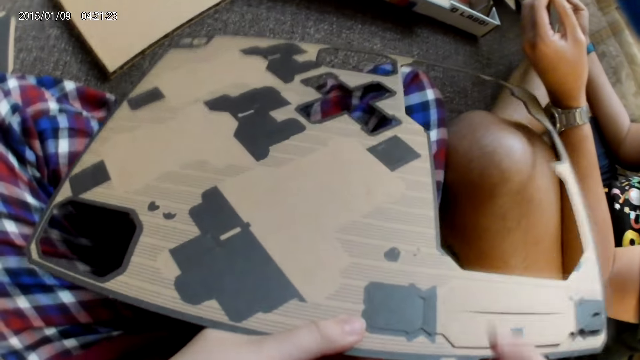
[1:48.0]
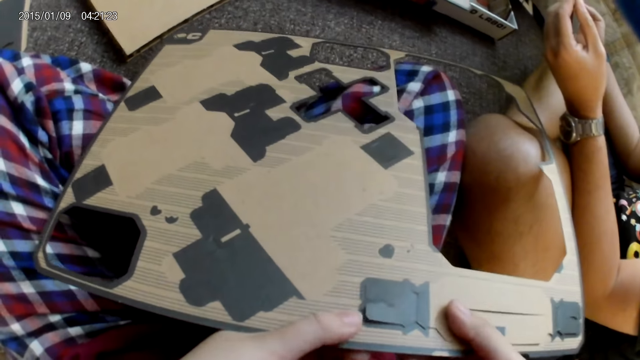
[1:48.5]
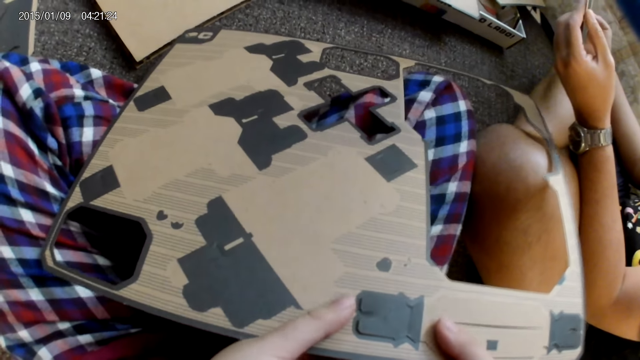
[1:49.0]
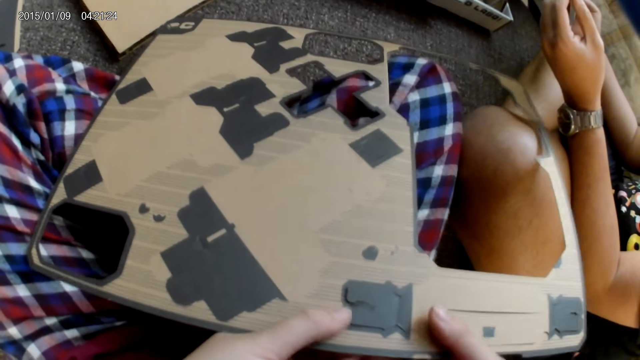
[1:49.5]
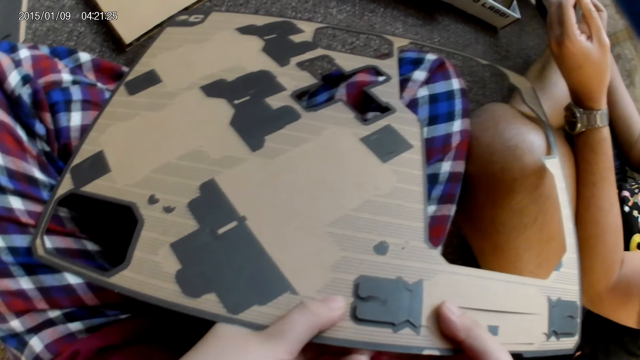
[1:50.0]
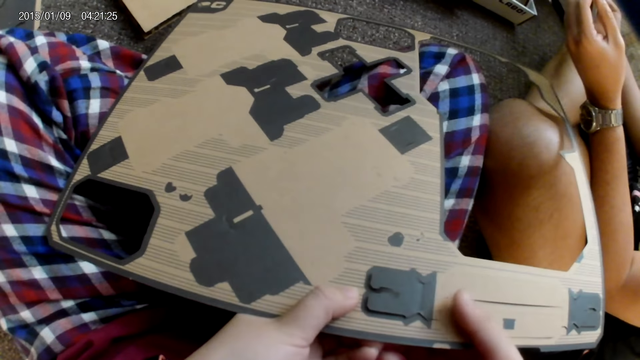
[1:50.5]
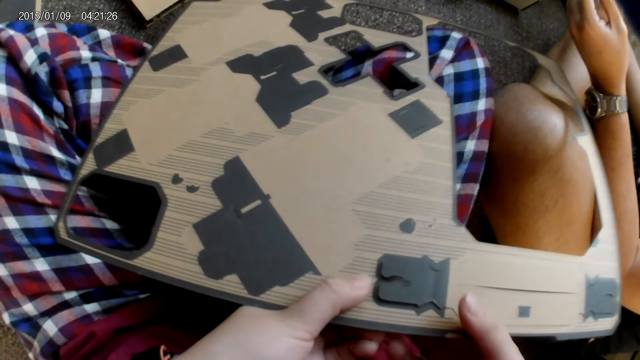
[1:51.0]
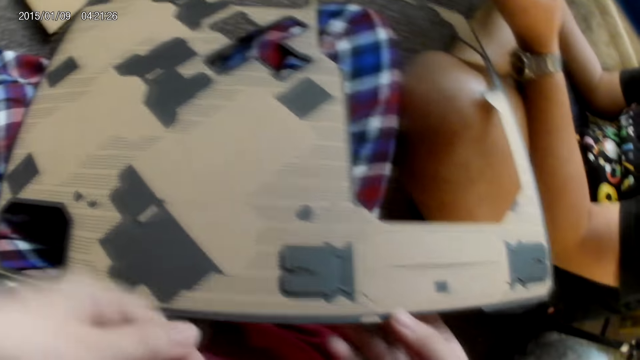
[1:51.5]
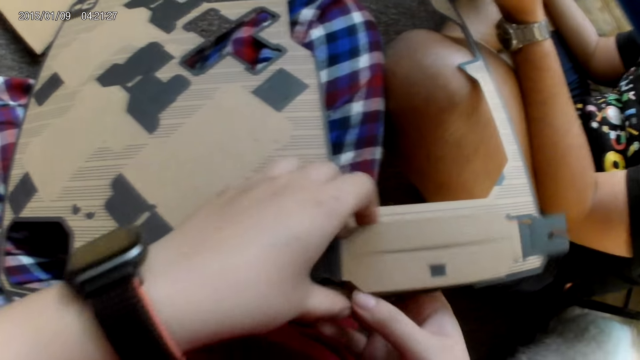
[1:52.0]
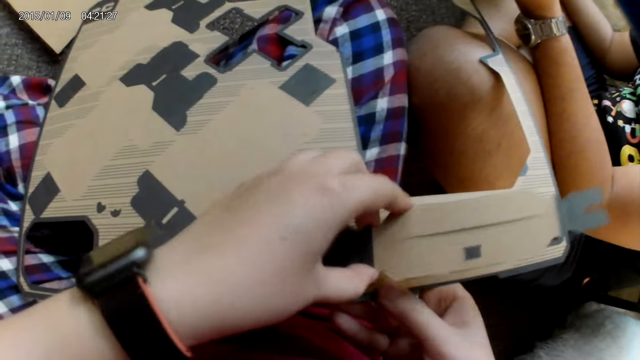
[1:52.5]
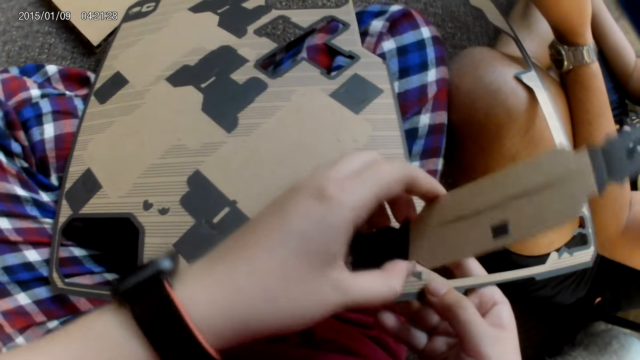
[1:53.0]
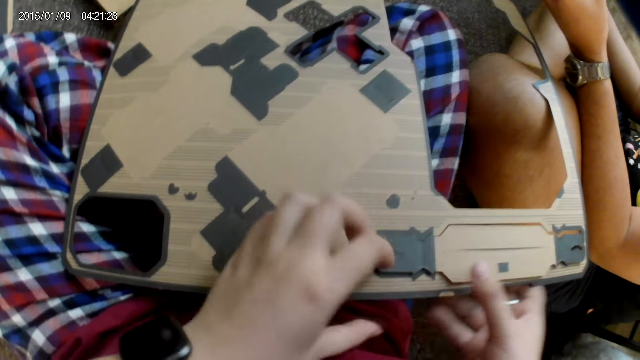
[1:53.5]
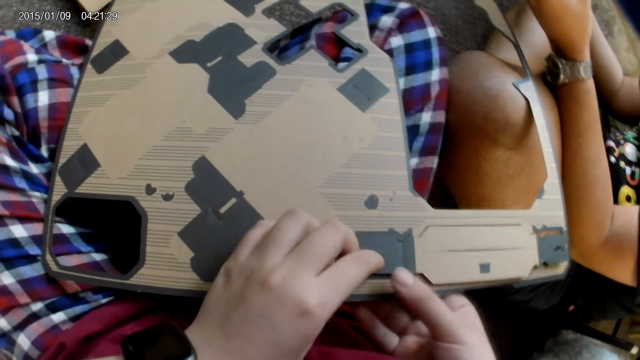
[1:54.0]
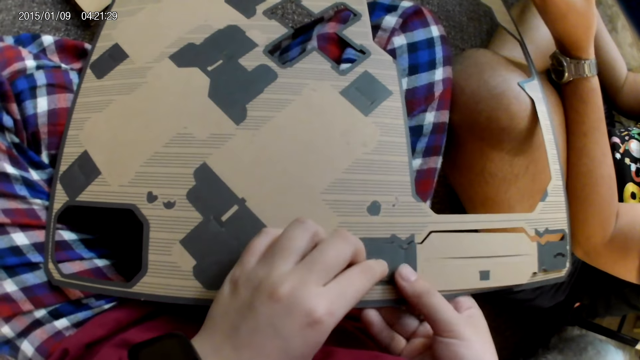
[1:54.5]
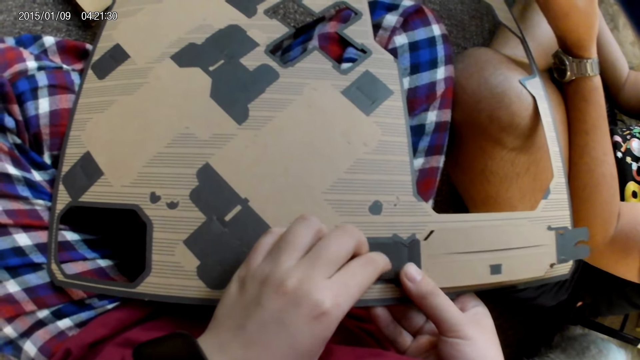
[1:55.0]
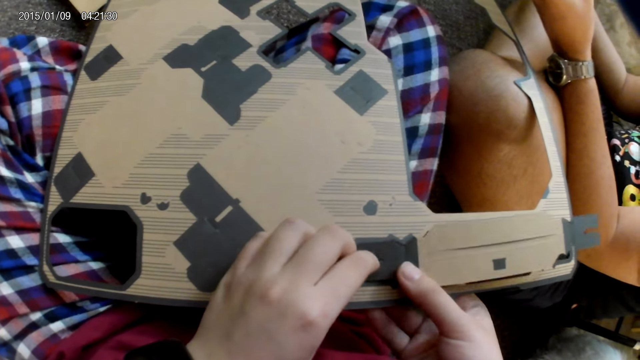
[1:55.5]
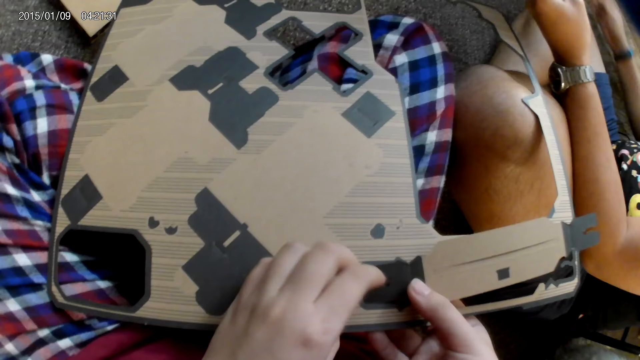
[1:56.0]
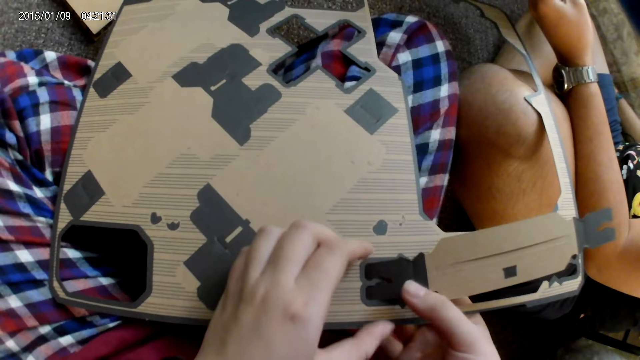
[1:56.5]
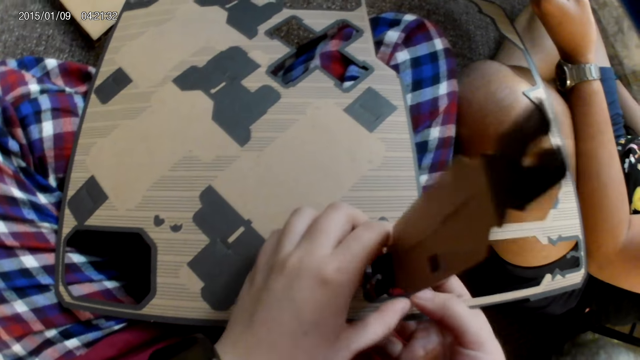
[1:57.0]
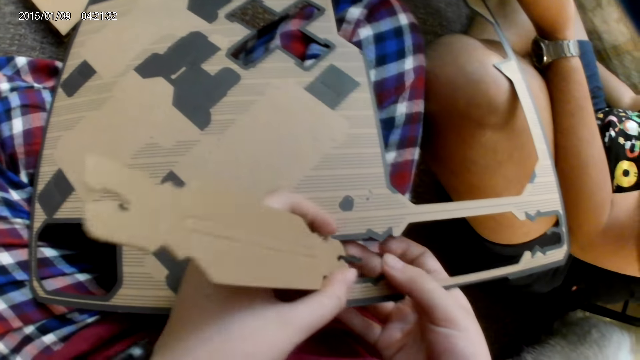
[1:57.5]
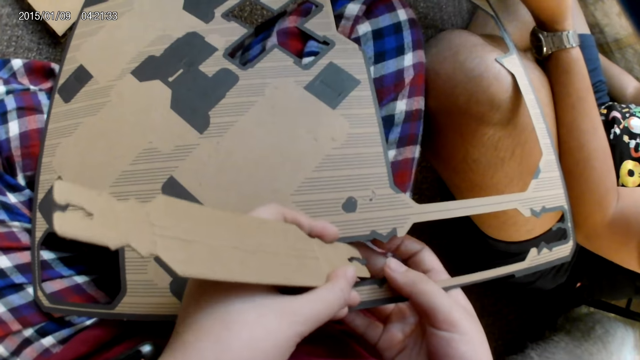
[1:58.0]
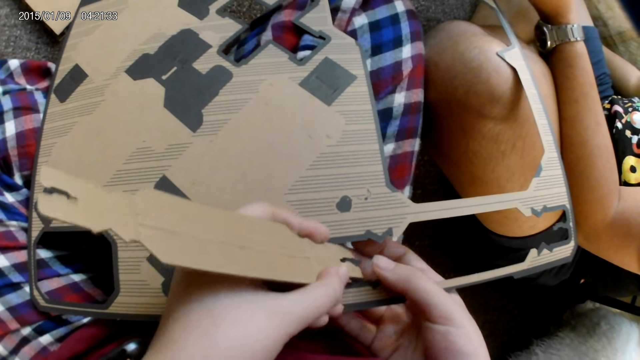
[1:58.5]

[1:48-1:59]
The camera wearer presses a part of a cardboard piece with both hands. She holds a part of the cardboard piece with her left hand. She presses a part of the cardboard piece with both hands. A man holds a game controller with his right hand, plays the cardbox game, and holds the cardboard piece with his left hand.

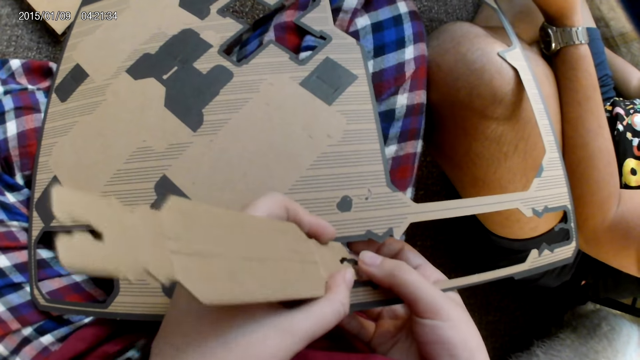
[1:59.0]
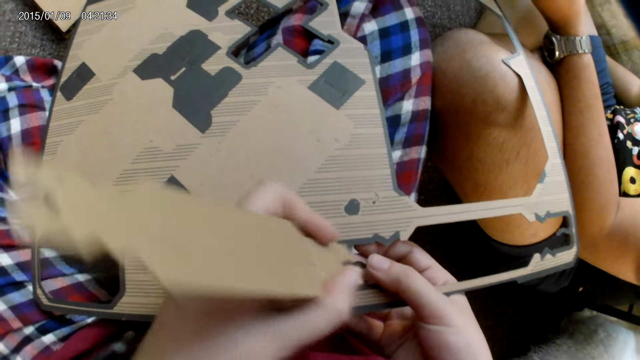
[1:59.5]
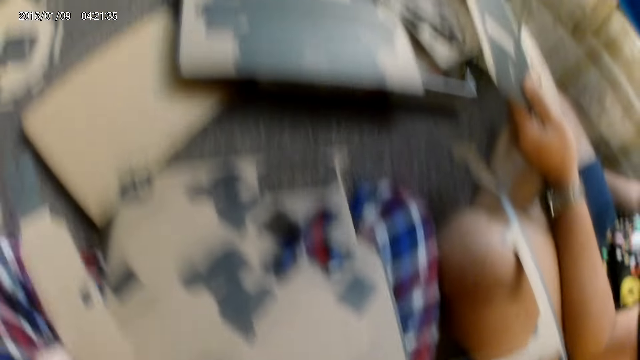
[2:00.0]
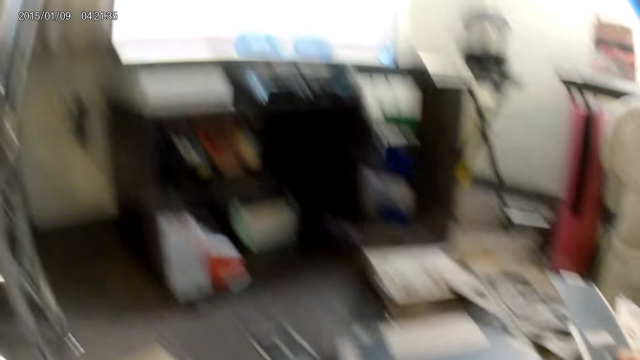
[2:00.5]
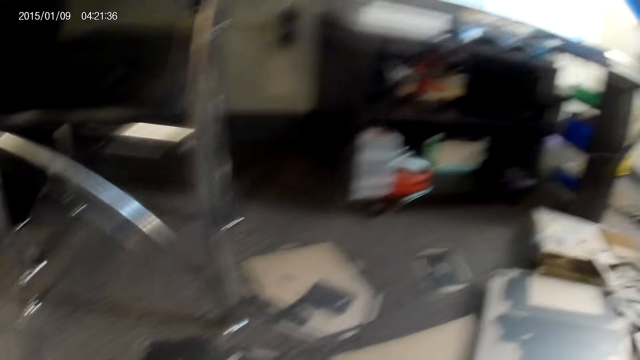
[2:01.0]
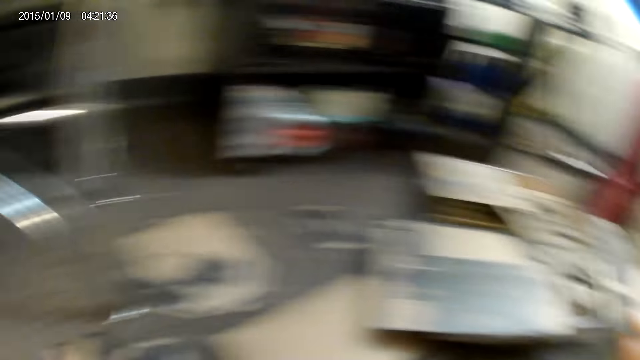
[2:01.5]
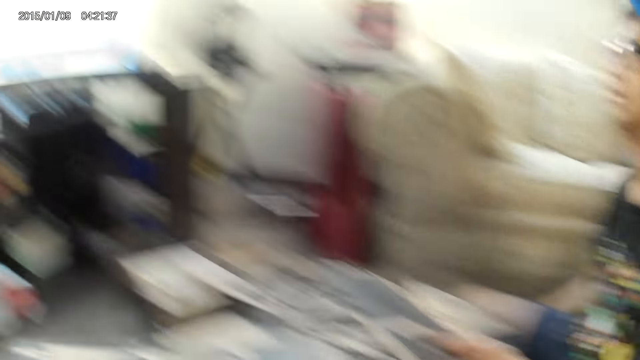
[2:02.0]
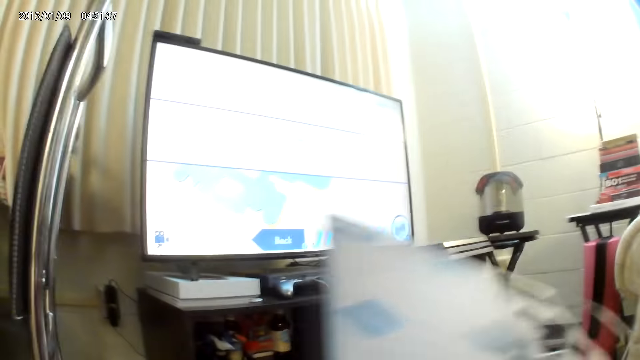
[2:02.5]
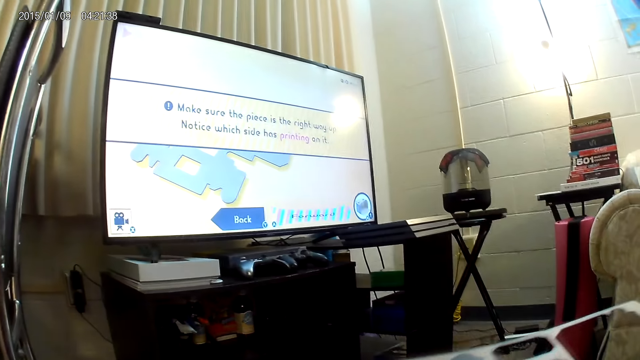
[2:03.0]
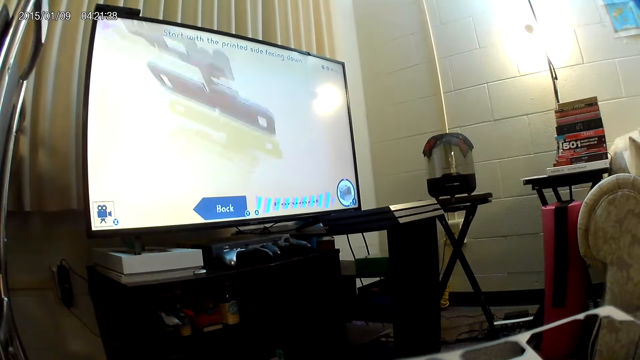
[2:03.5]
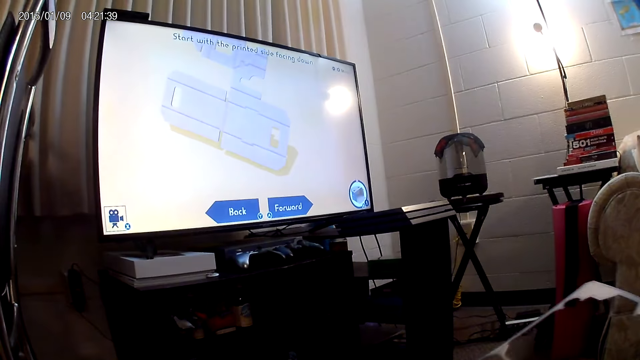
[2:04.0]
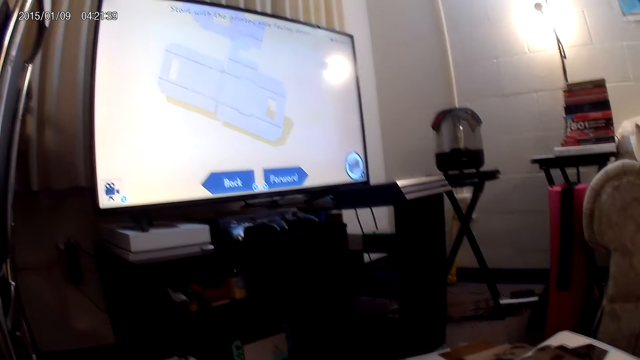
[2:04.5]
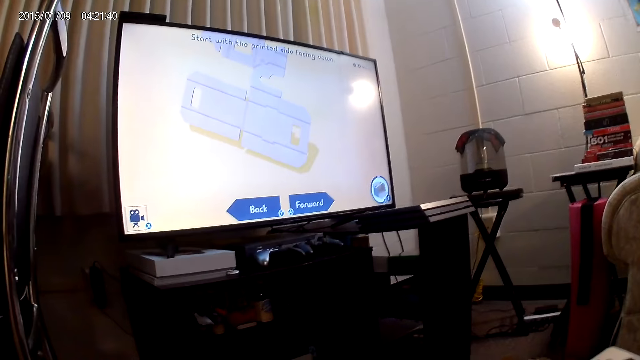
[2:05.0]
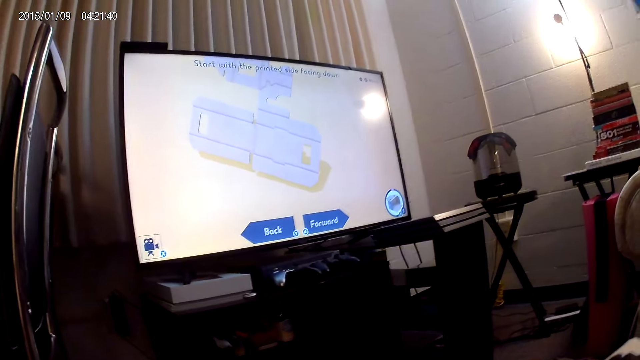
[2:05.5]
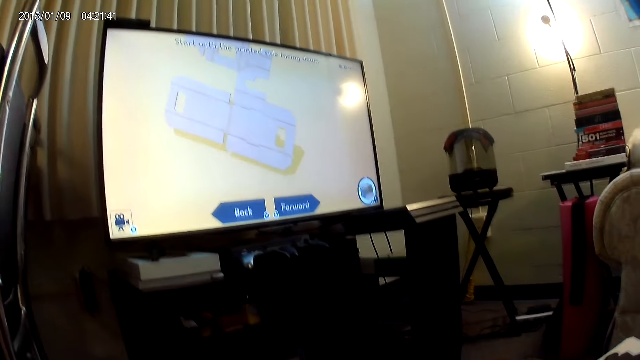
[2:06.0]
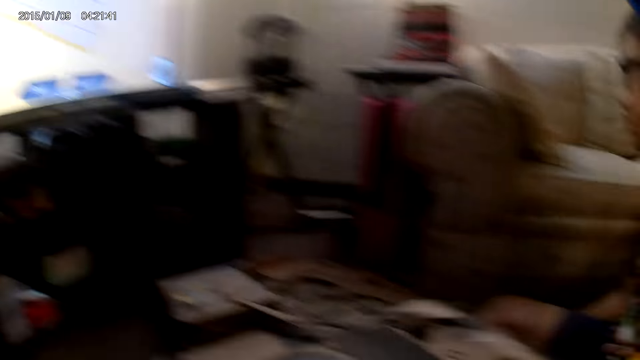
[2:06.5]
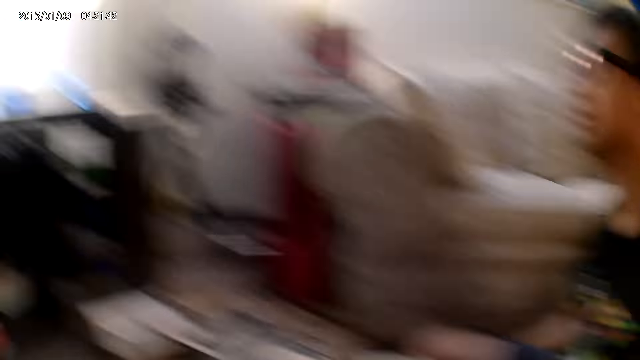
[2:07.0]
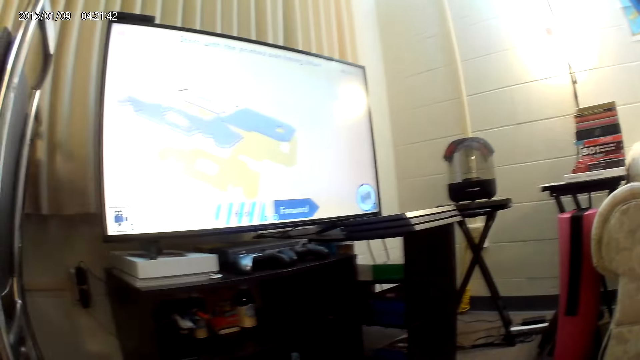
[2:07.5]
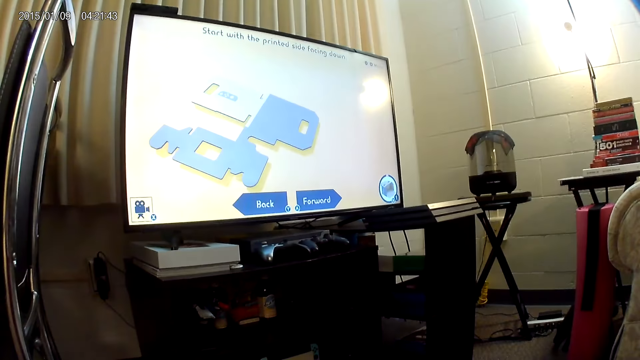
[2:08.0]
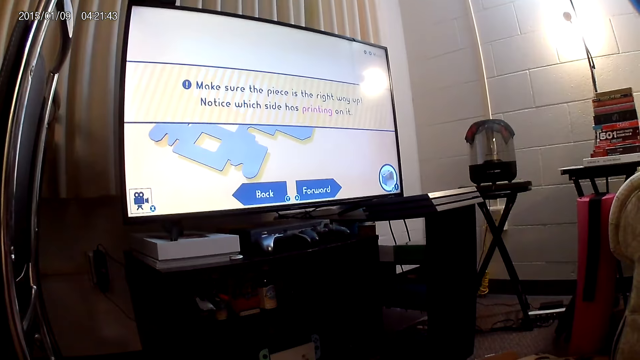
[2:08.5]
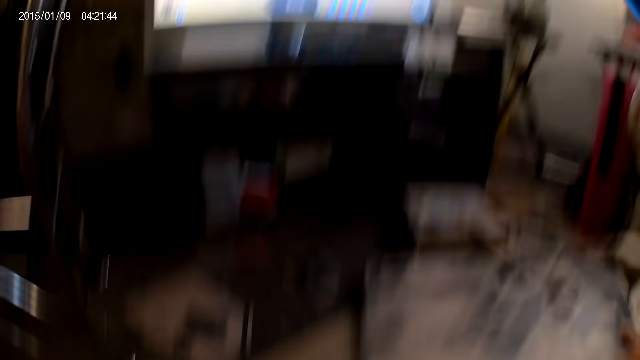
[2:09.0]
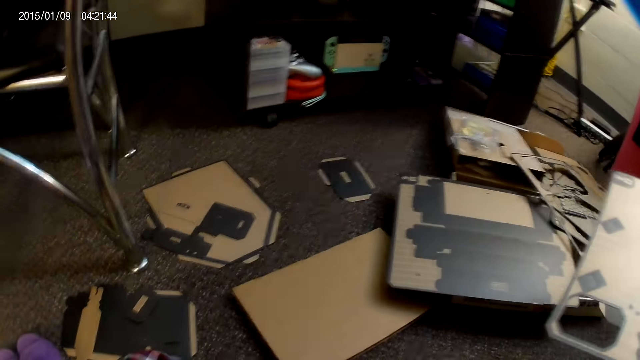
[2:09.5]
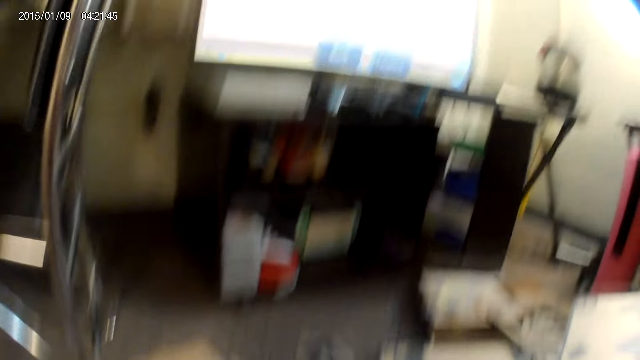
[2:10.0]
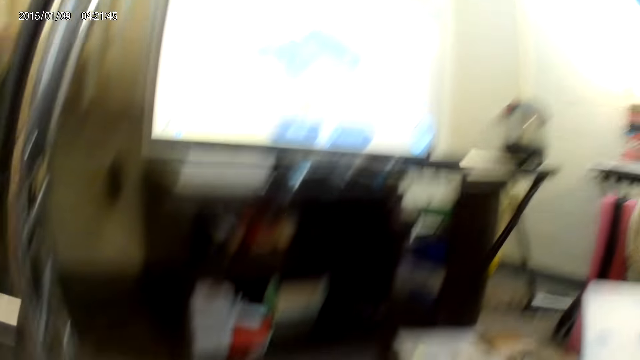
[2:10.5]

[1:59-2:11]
The camera wearer places a cardboard piece on the floor with her left hand. She holds the cardboard piece with her right hand. She passes the cardboard piece to a man with her right hand.
